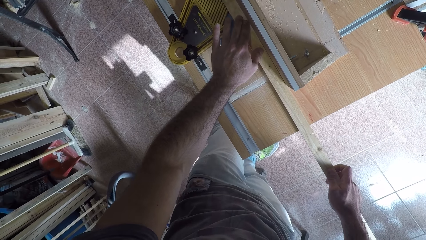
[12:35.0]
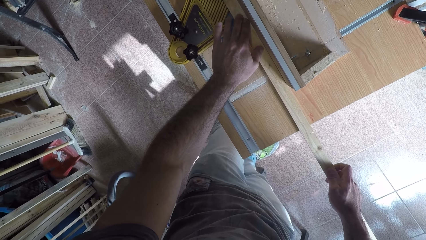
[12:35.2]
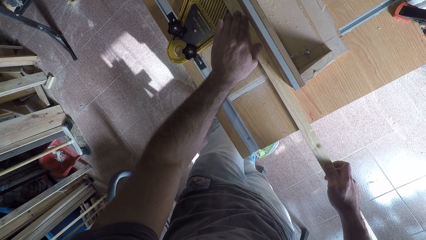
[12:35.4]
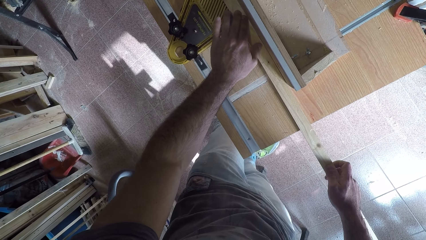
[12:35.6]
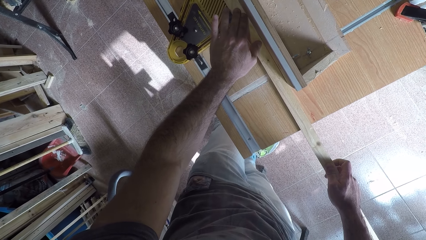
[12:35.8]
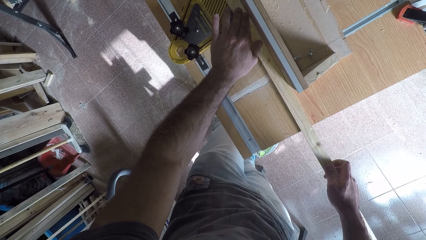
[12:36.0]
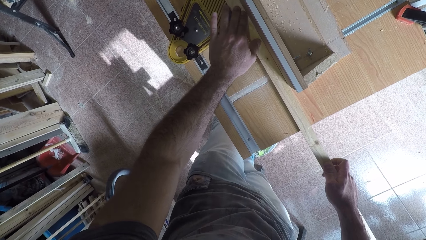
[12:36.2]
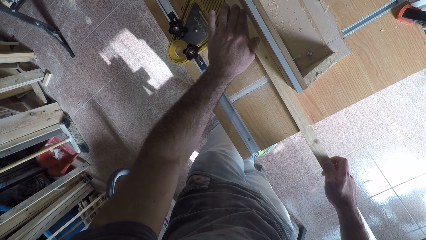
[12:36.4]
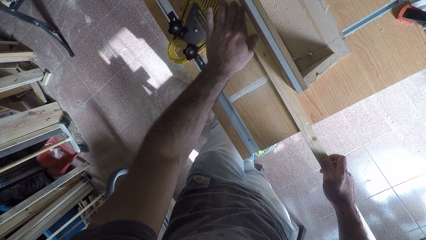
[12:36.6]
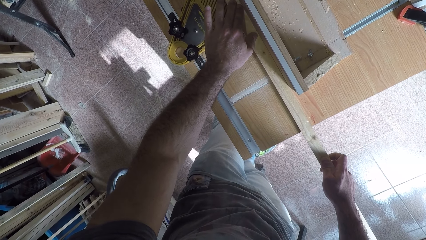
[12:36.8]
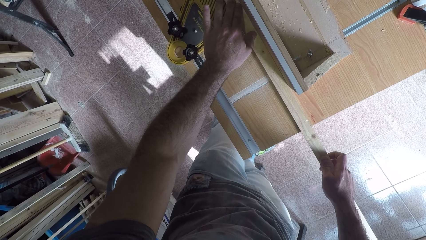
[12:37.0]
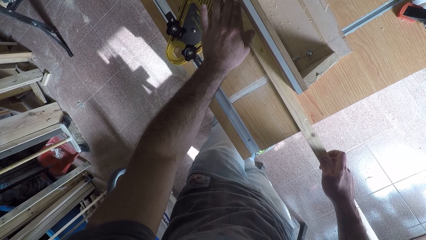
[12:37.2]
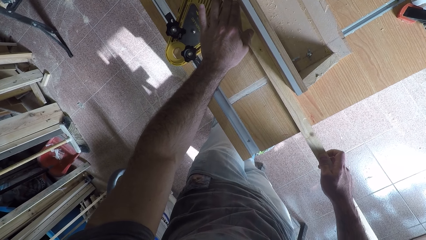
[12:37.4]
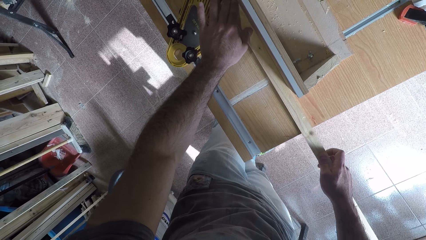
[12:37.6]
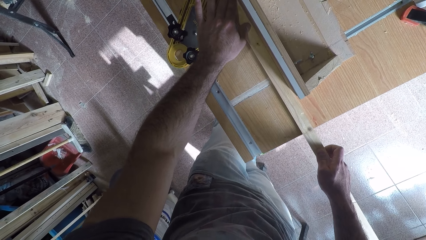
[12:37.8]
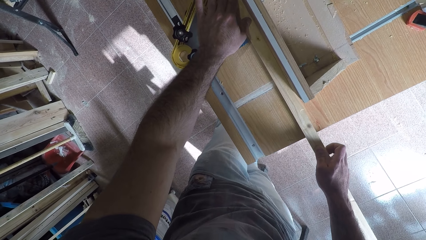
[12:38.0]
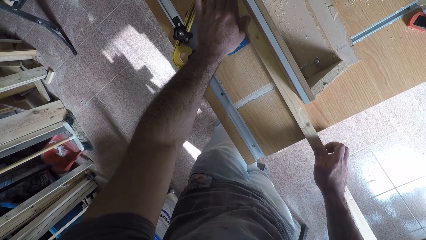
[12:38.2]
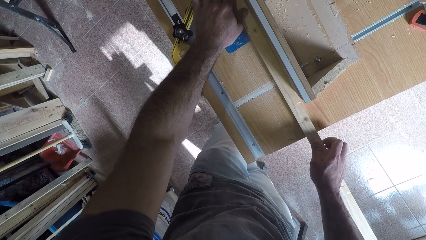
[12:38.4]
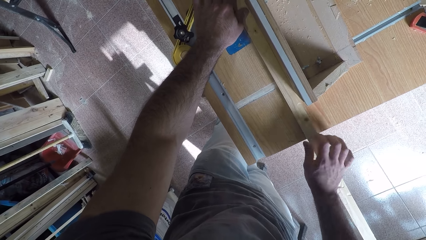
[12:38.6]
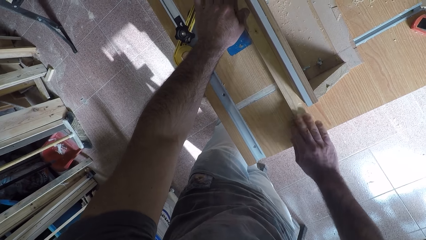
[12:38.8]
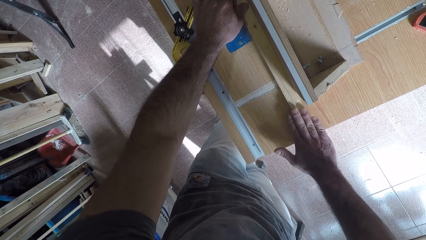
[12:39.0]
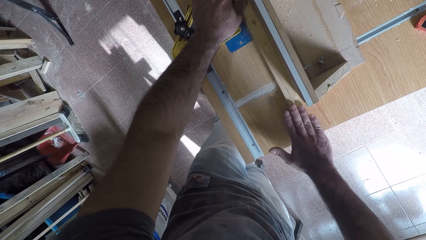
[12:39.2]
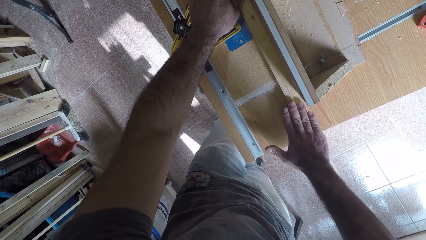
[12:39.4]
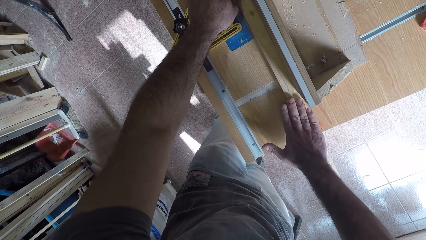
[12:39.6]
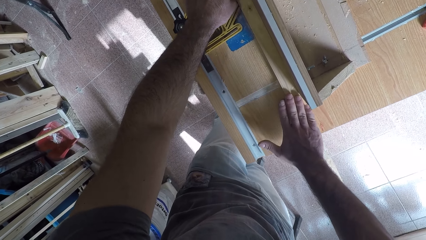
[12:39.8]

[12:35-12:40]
The camera wearer shaves off the excess part of the wood with the wood planer.

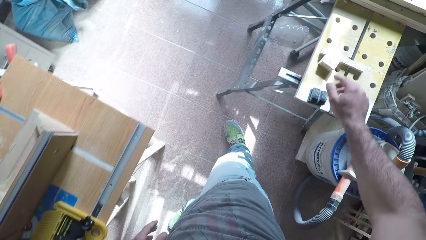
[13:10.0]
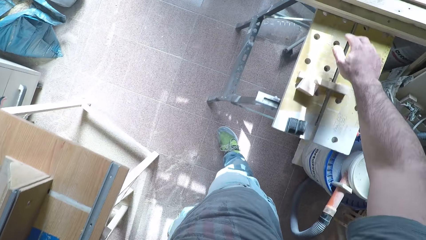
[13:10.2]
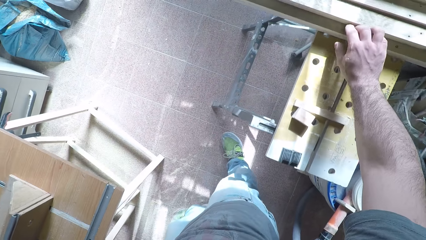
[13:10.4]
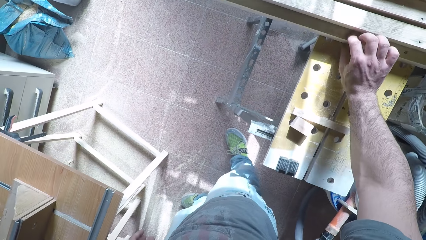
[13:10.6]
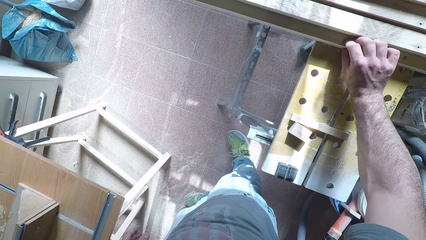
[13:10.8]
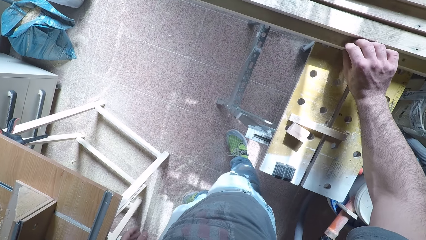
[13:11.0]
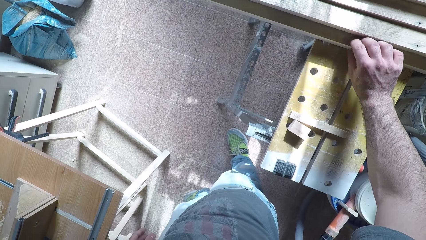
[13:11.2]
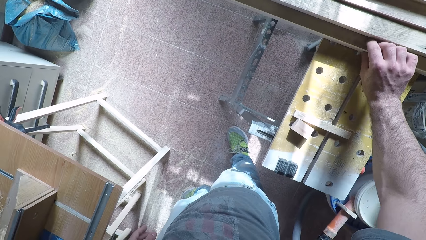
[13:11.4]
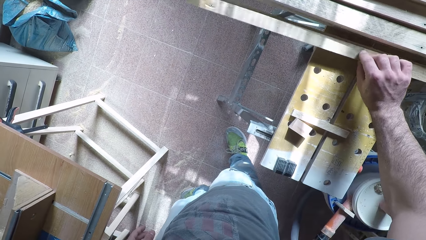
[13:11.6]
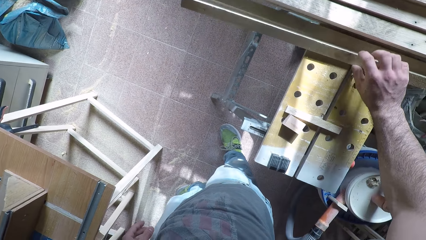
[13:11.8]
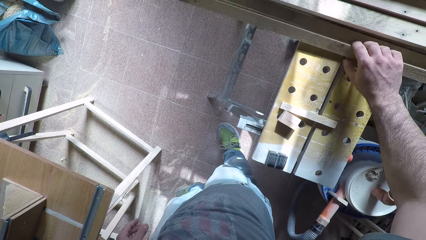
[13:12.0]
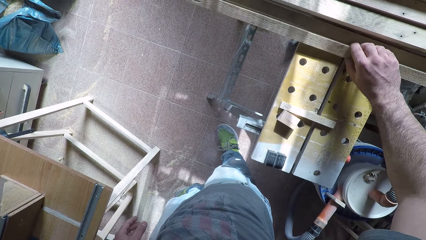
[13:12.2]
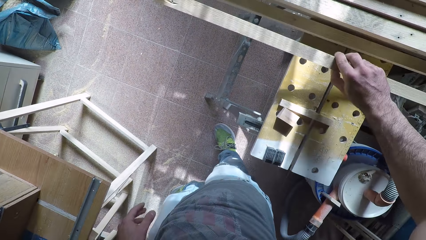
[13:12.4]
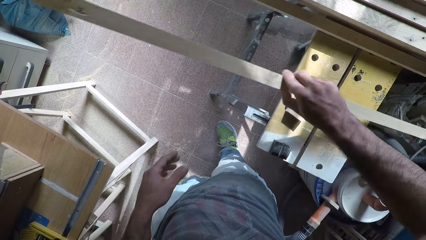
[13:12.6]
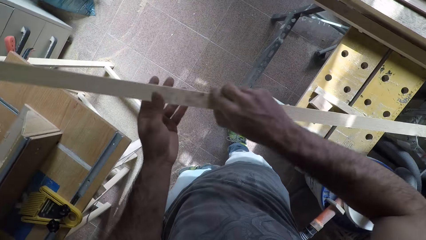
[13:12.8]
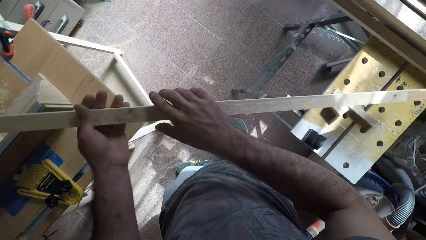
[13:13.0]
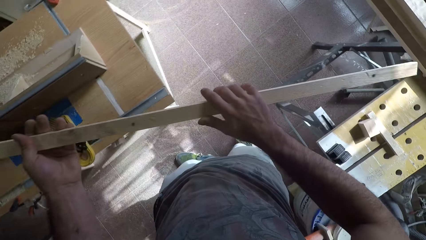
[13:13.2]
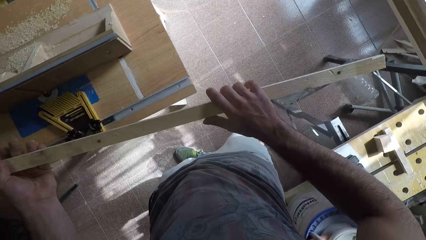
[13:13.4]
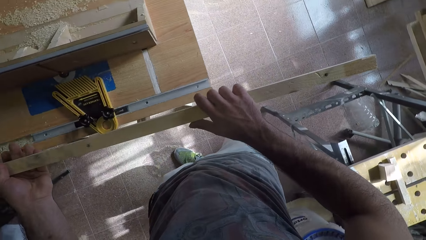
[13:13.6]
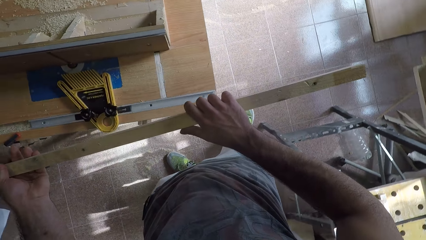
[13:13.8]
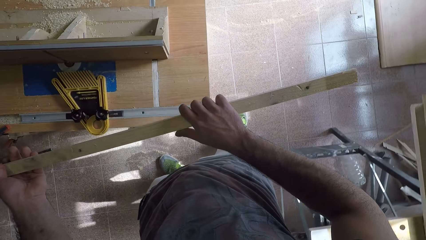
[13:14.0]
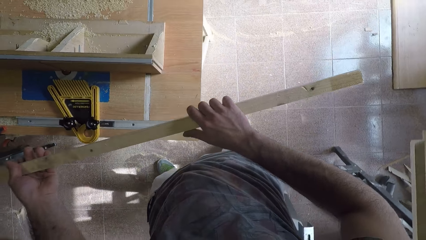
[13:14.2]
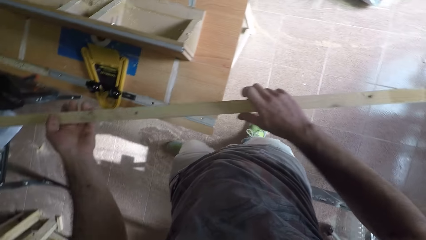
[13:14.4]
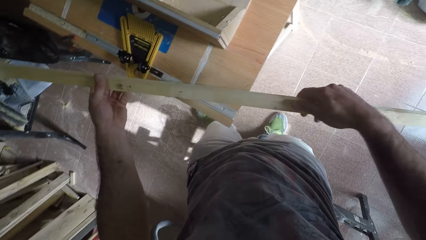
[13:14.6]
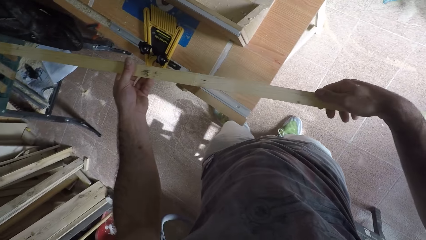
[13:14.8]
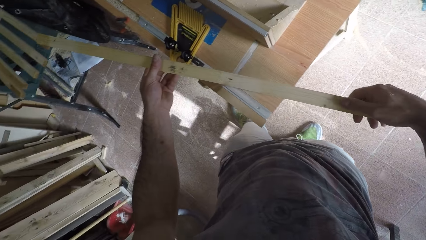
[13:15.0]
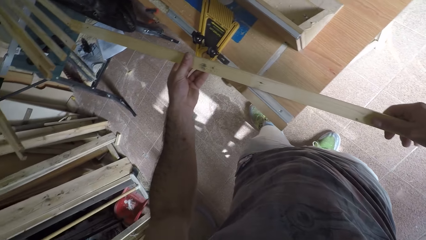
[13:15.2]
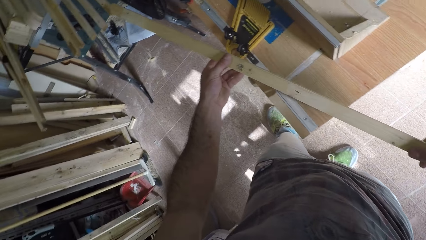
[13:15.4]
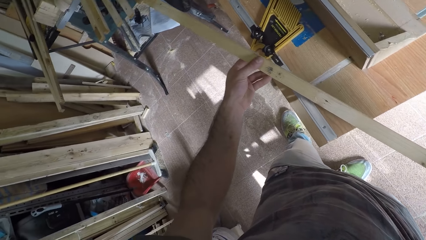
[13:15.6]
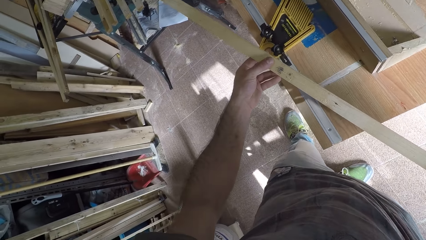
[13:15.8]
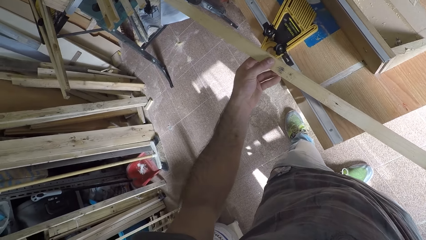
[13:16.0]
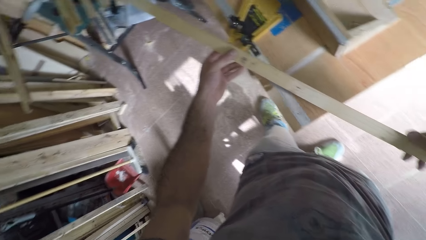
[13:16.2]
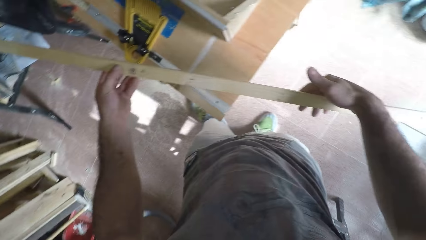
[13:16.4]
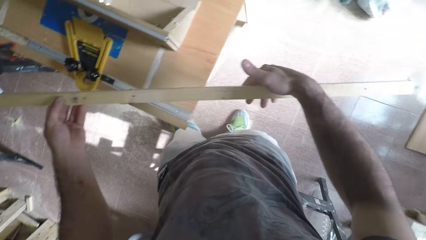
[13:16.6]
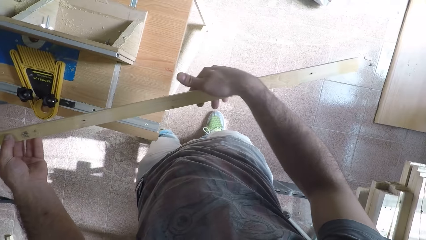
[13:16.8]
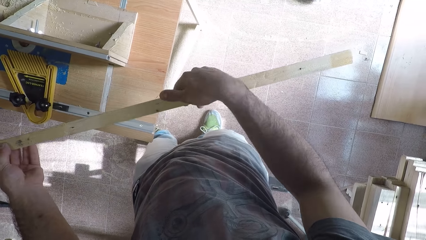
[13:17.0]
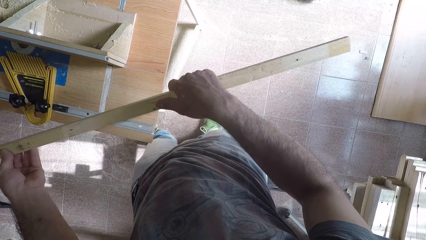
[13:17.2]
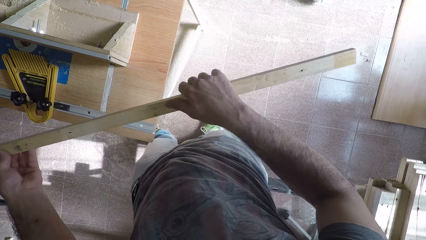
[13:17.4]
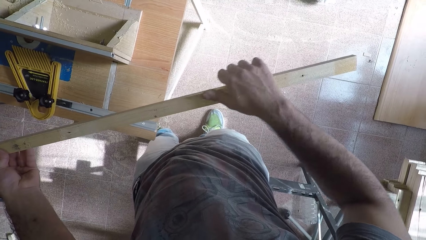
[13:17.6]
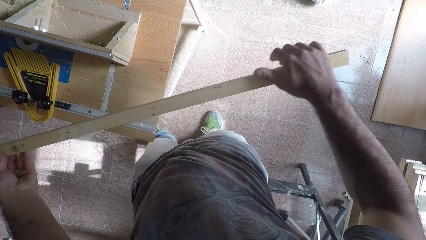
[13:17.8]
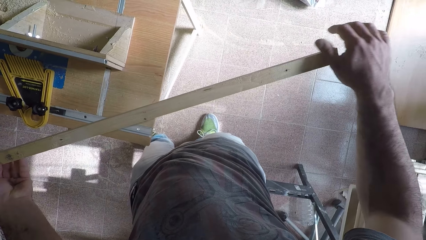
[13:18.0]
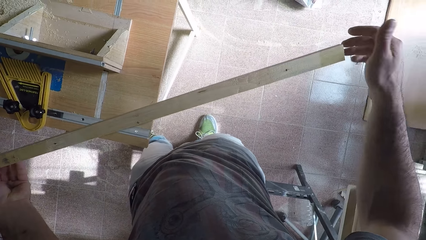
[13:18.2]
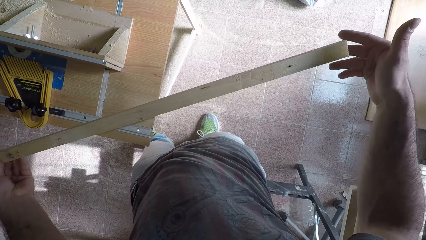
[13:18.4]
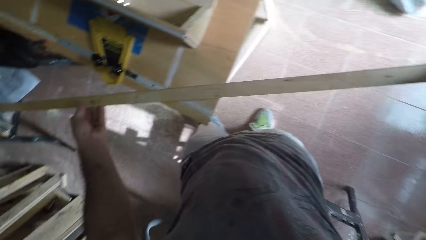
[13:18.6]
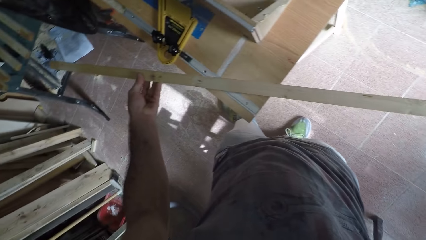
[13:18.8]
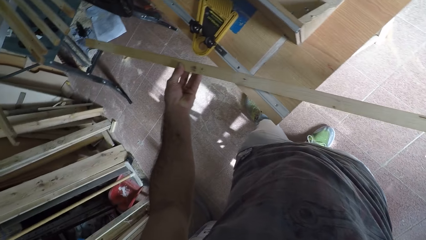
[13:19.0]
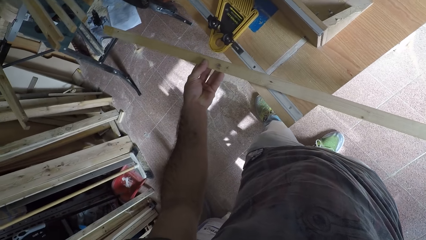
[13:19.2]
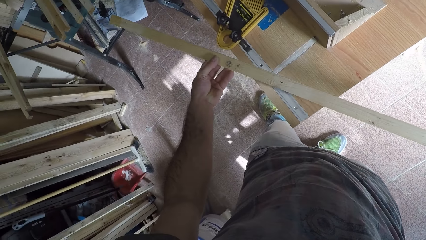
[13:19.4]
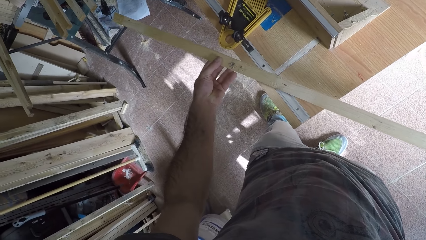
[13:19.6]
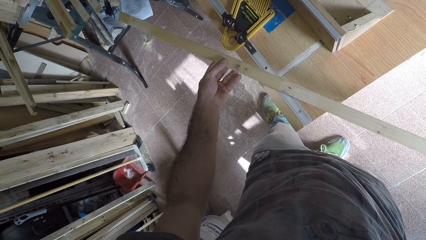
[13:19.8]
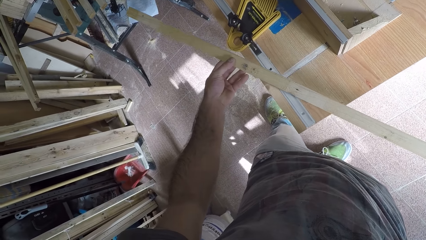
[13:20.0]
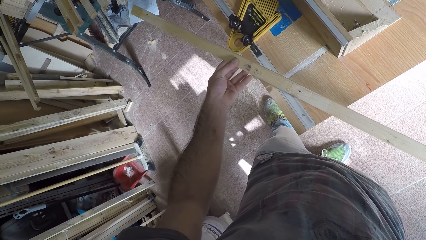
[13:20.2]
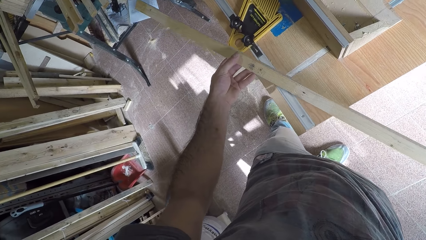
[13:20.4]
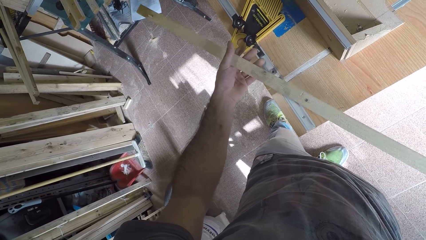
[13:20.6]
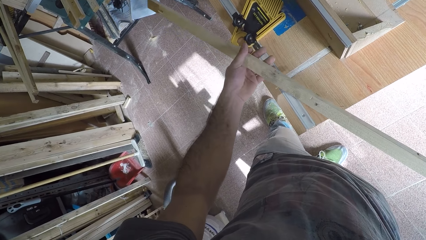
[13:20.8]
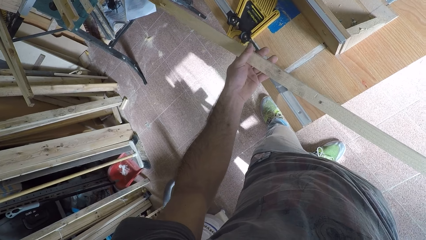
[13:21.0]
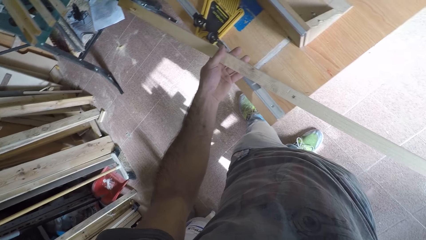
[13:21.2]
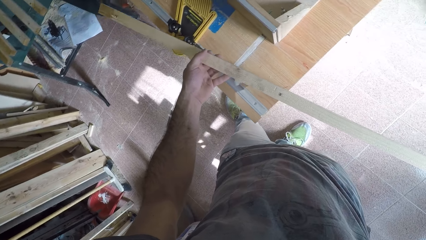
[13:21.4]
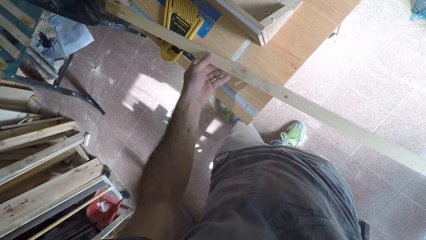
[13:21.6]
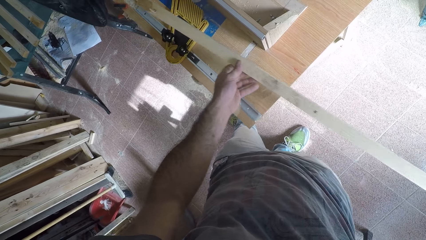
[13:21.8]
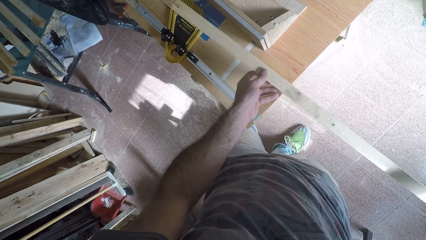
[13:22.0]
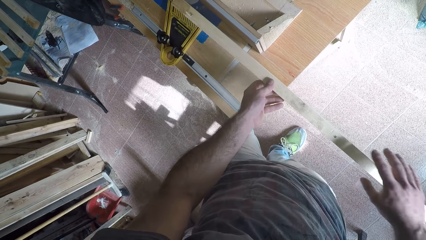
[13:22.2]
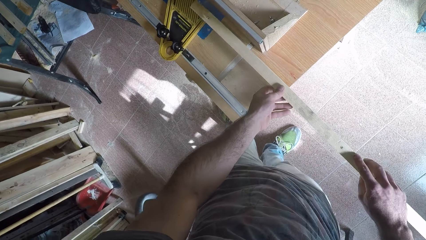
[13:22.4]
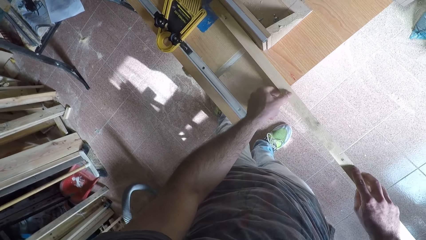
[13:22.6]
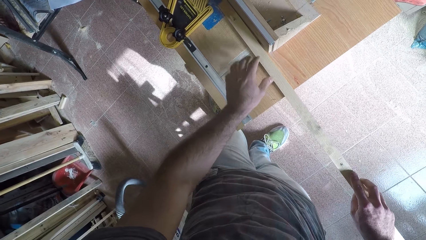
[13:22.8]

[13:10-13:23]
The camera wearer picks a wood from the other table. He inspects the wood. He turns the wood. He brushes his hand on the wood. He turns the wood.
